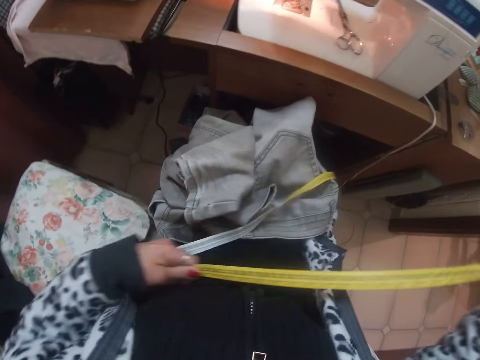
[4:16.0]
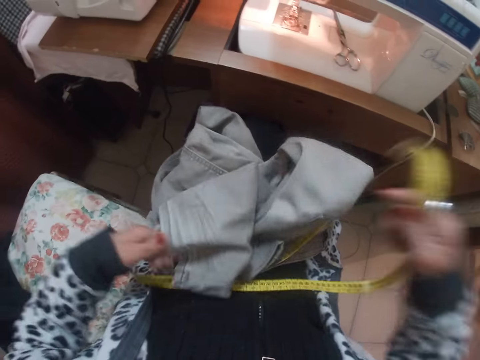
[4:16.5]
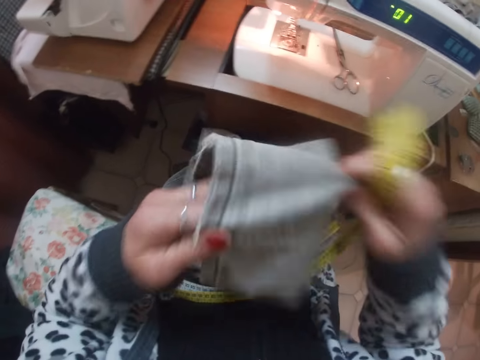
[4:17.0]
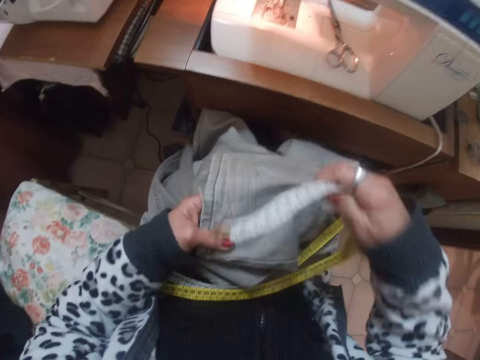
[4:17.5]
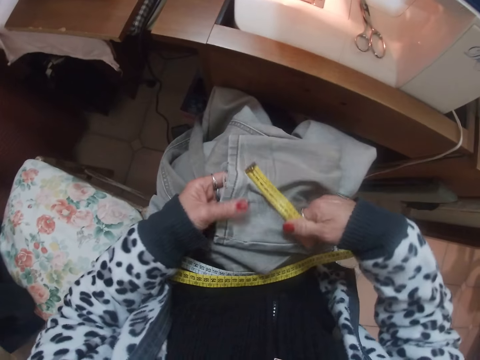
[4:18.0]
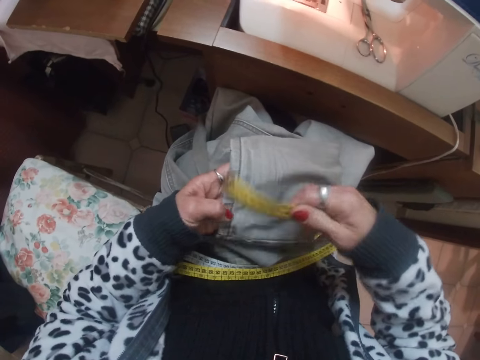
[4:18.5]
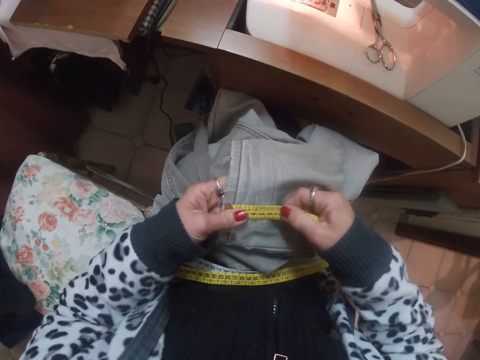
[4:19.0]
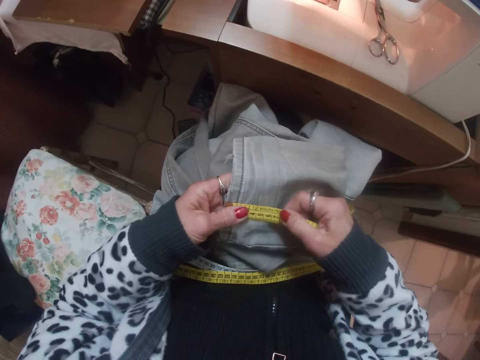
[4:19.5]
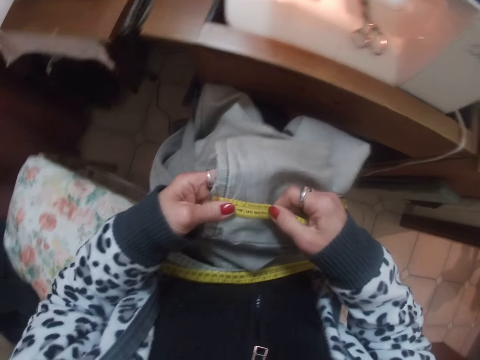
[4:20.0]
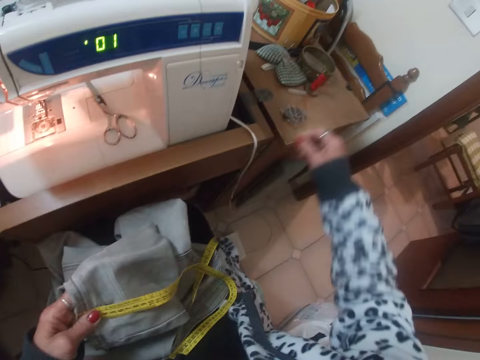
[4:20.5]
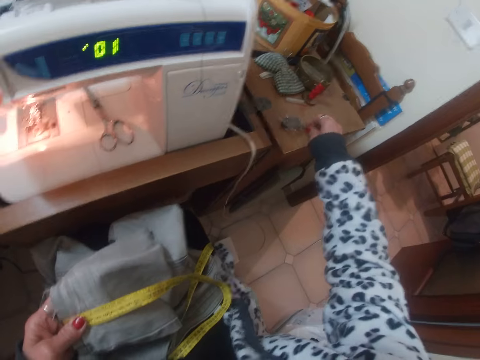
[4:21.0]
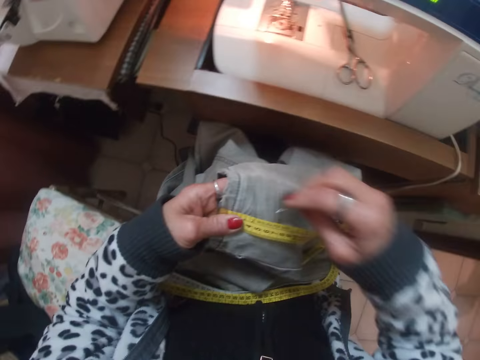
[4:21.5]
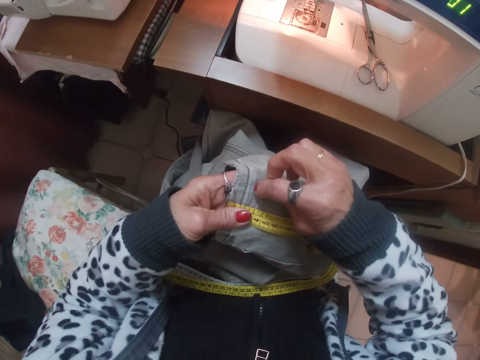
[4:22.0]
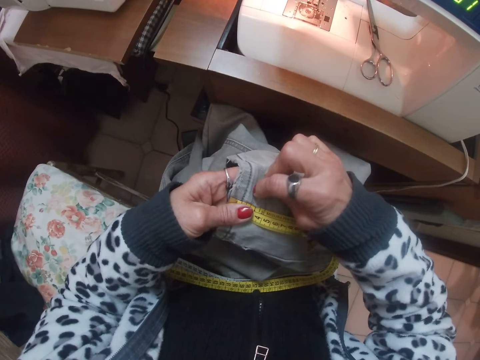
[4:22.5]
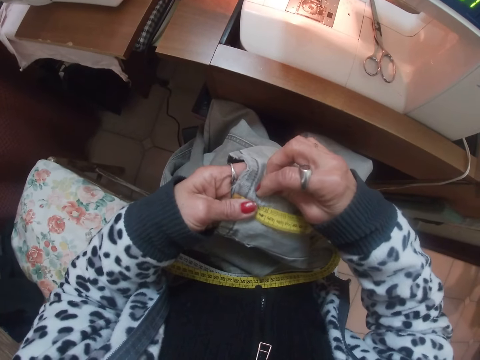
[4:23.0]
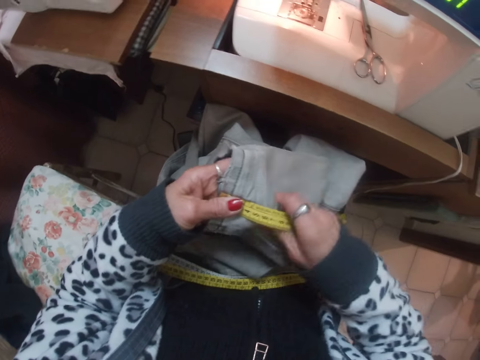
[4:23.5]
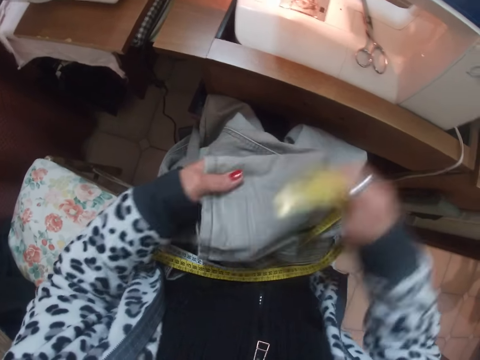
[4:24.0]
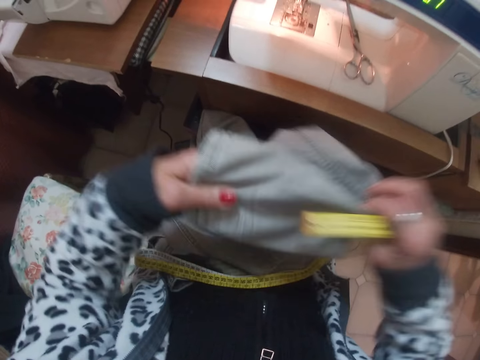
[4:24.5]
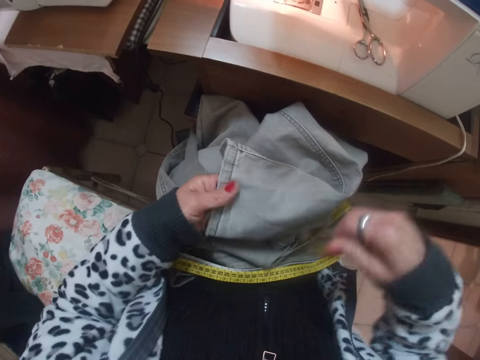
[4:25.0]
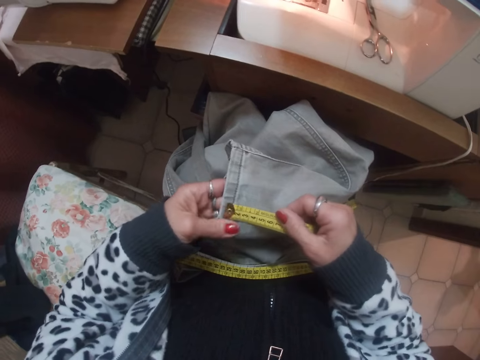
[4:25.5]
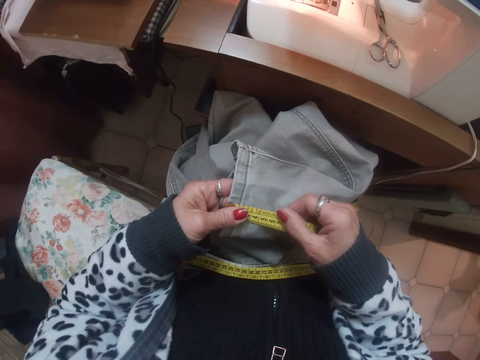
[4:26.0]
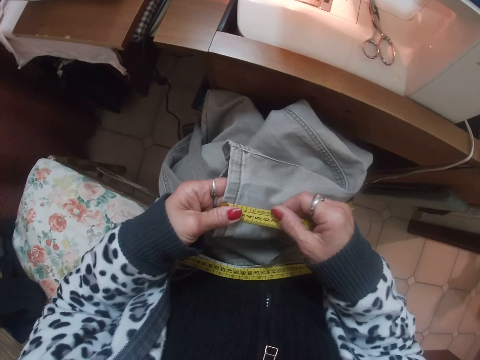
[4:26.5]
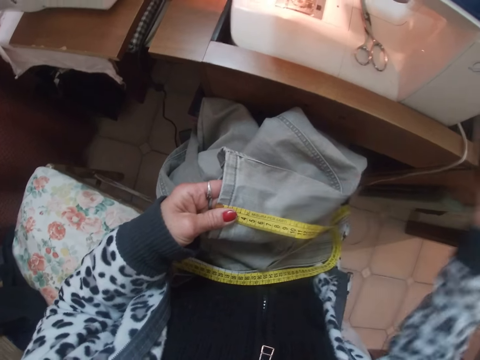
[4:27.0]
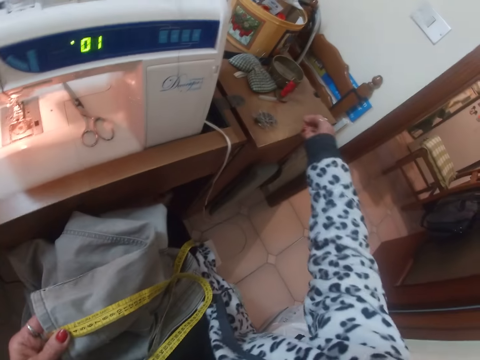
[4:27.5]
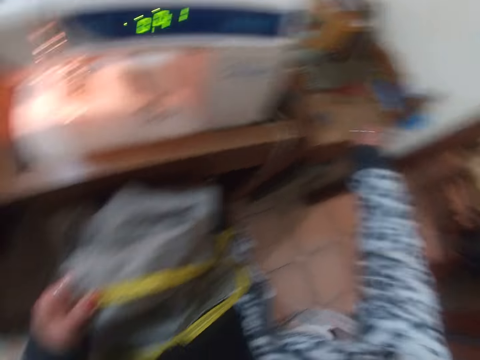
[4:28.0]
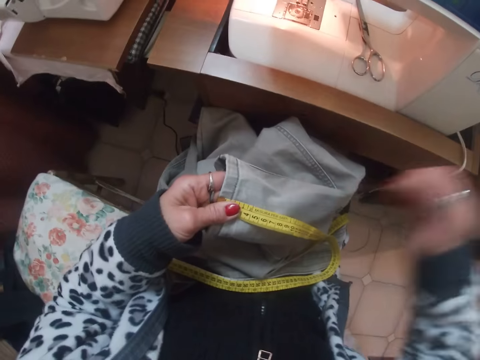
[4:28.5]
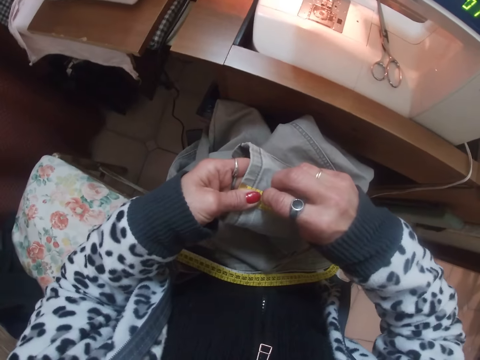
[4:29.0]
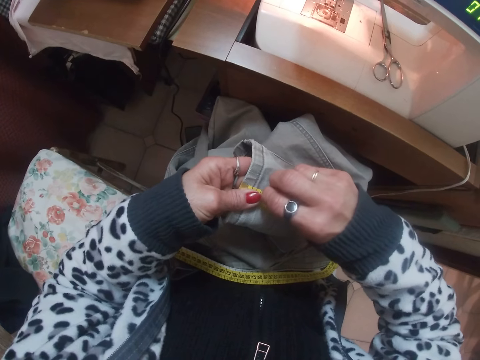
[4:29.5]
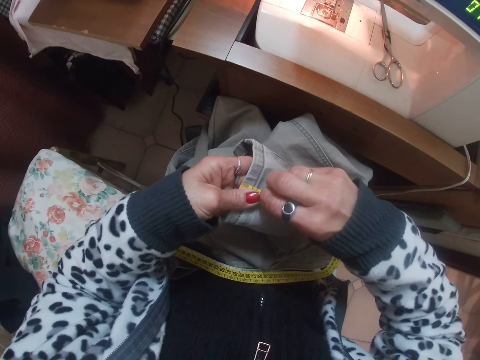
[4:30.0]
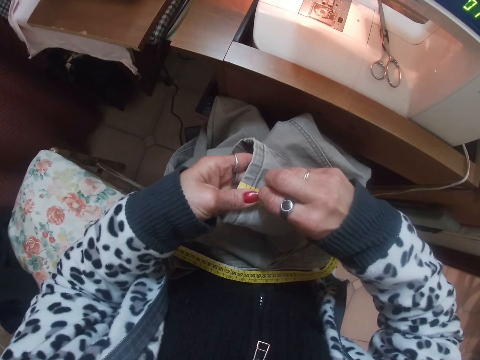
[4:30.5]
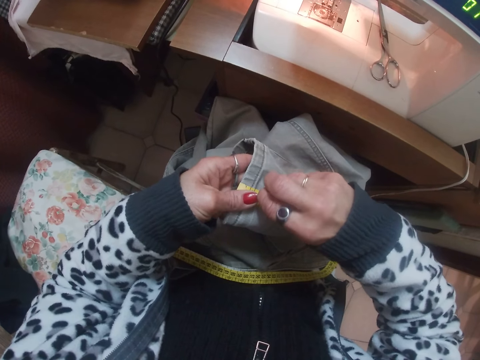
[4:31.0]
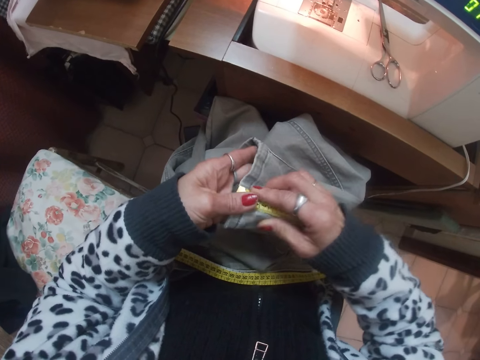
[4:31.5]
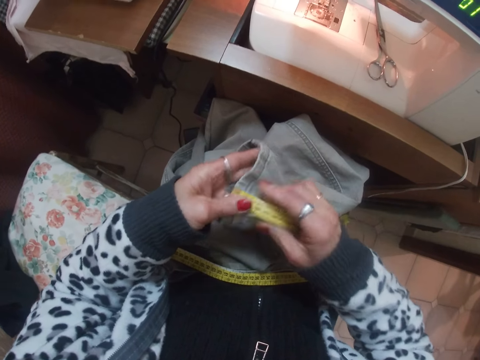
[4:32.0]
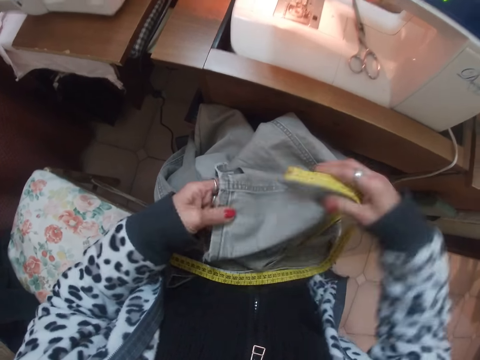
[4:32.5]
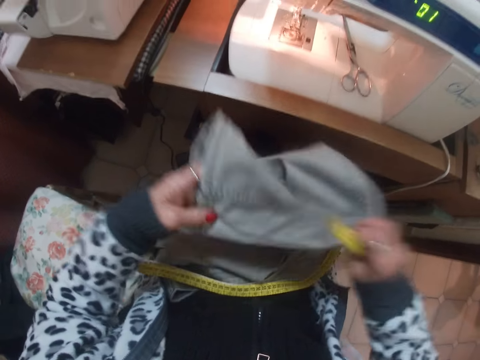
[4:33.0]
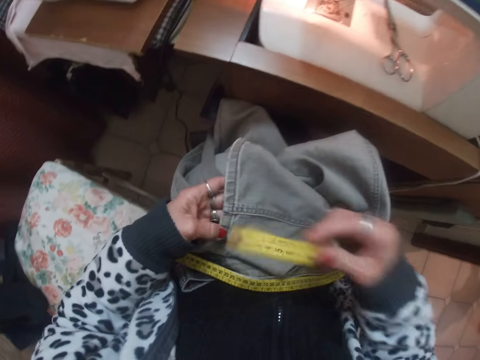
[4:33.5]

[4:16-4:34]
The camera wearer stretches the trouser or jean on the hand. They measure the hem of the jean with the tape rule. They pick up a pin from the table and pin the jeans with the pin. They stretch the trouser on the hand. They measure the hem of the jean with the tape rule. They pick up a pin from the table and pin the jeans with the pin. They stretch the trouser on the hand.

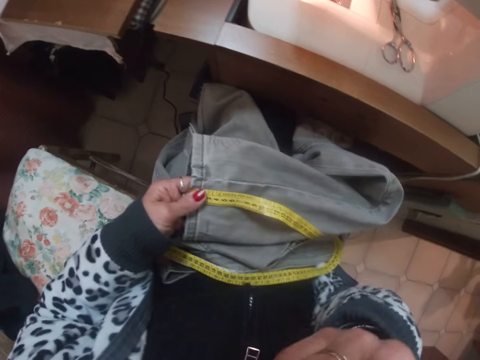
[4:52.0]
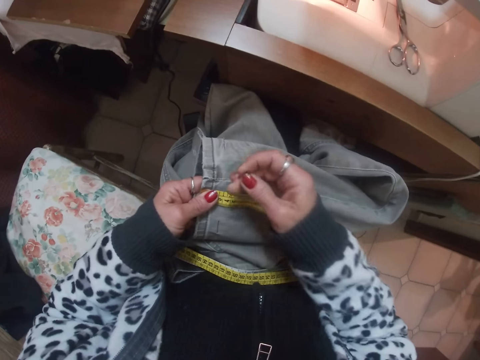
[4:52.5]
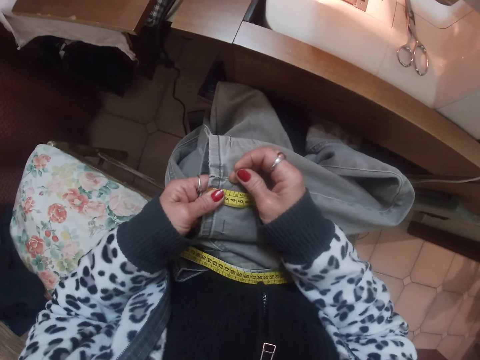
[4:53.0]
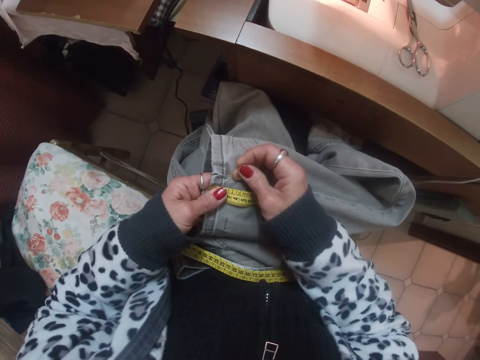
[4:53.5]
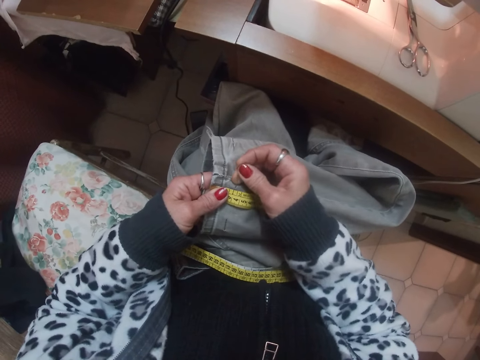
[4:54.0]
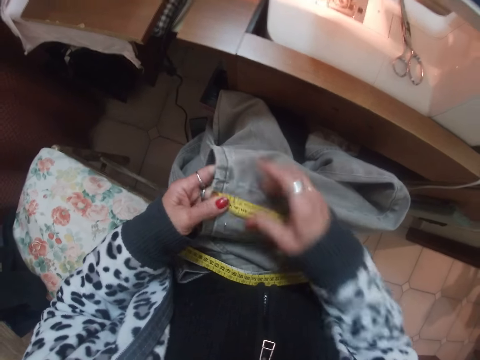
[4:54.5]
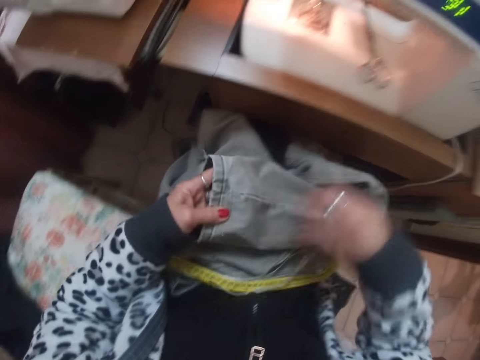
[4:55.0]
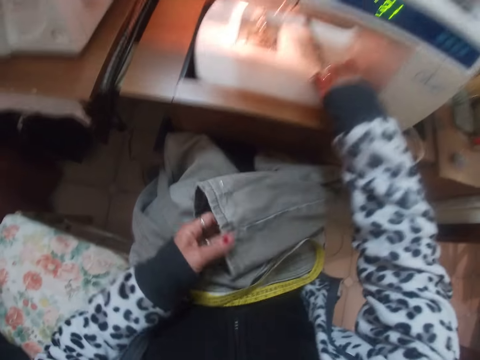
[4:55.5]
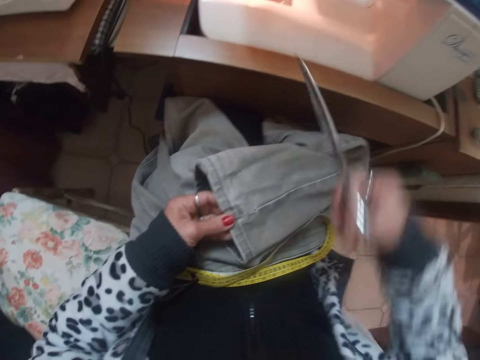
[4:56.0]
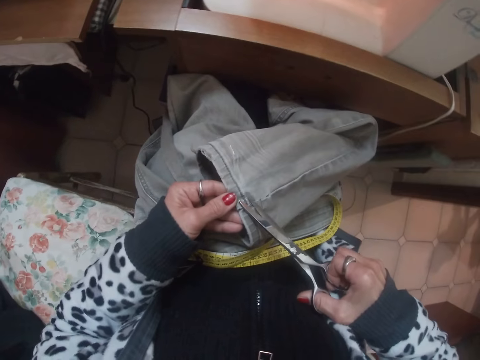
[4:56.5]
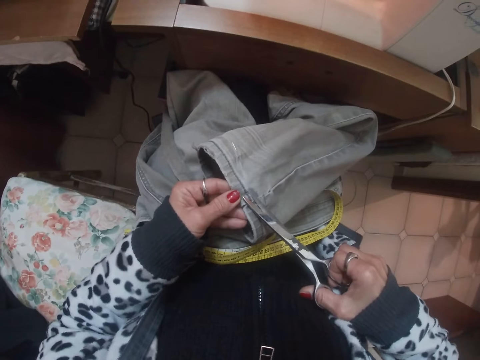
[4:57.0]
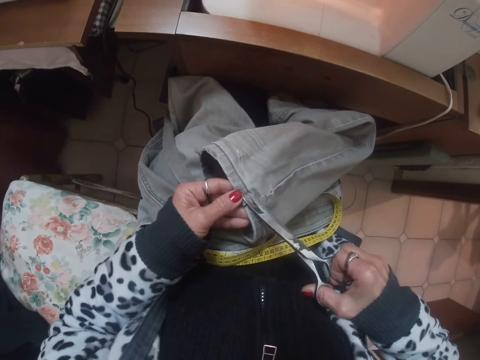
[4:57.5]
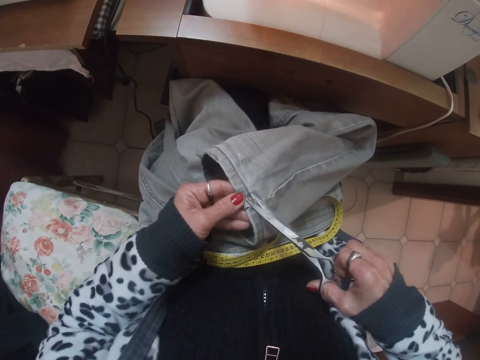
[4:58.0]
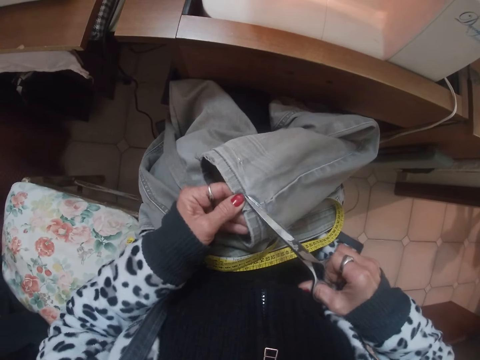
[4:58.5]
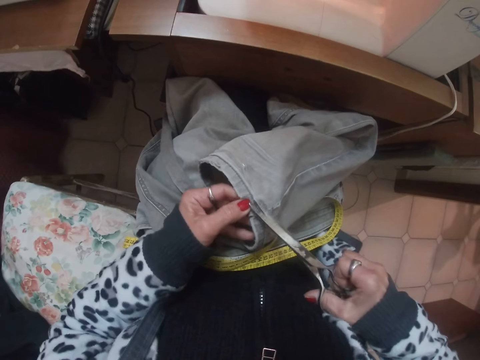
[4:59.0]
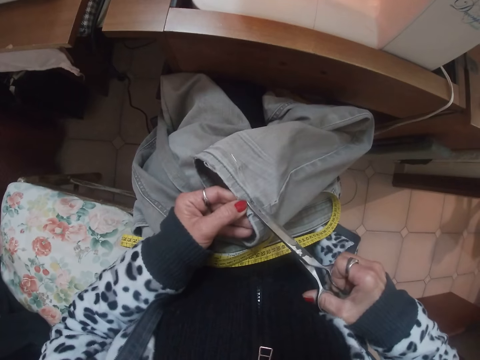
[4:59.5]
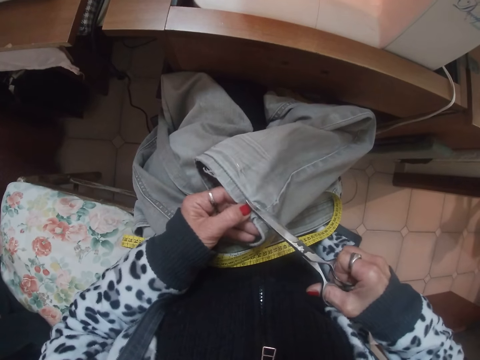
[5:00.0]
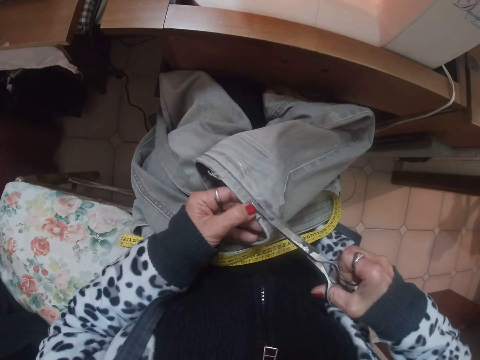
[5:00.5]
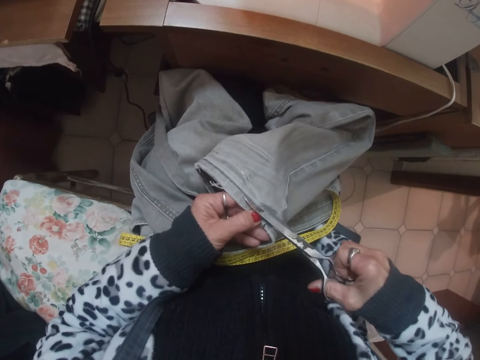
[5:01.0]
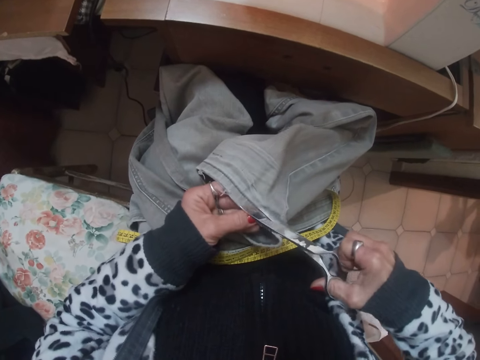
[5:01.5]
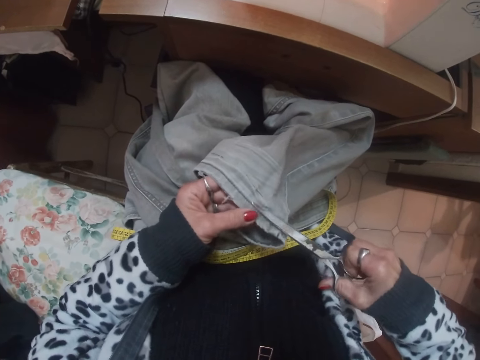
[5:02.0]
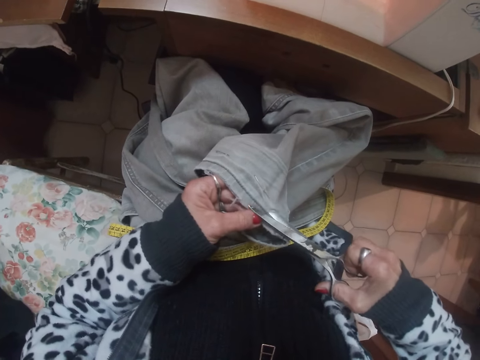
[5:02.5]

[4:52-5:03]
The camera wearer pins the hem of the trouser with a pin. They pick up the scissors on the sewing machine. They cut out the hem of the jean trouser.
